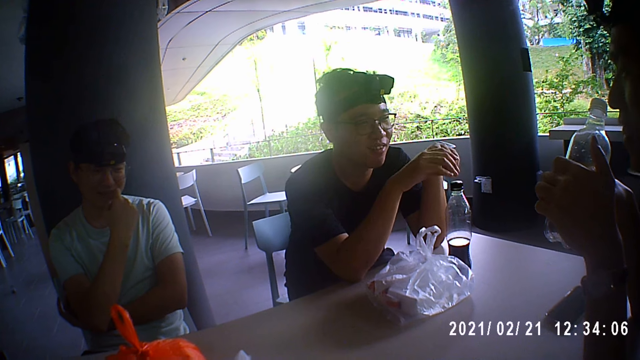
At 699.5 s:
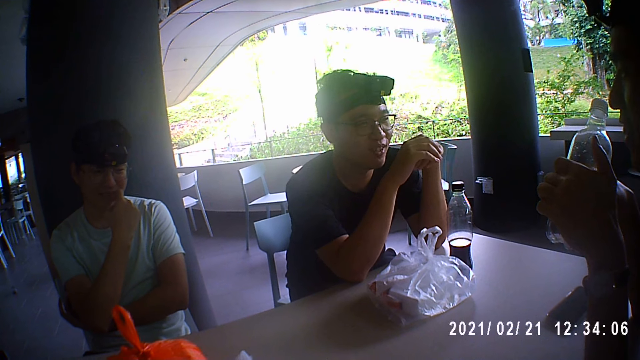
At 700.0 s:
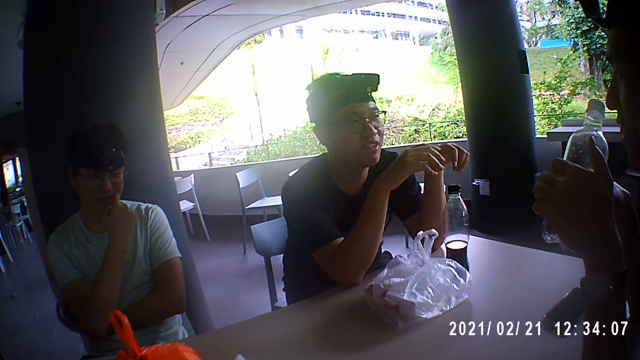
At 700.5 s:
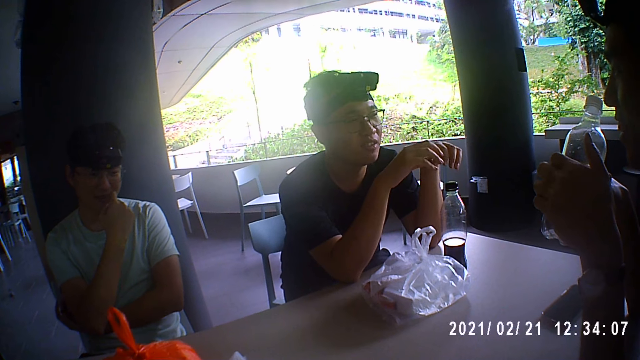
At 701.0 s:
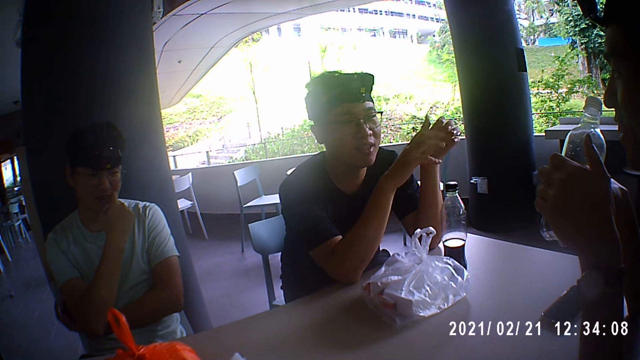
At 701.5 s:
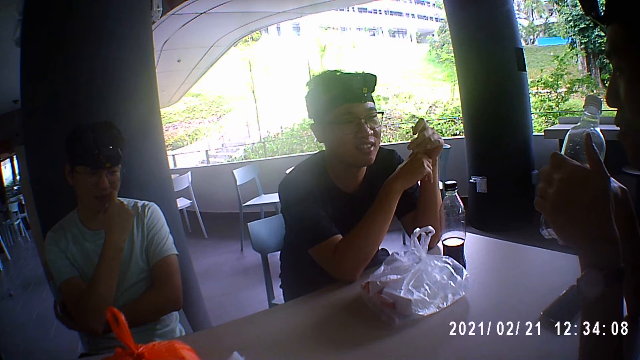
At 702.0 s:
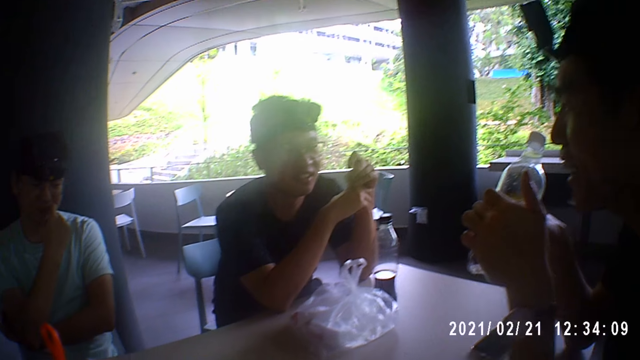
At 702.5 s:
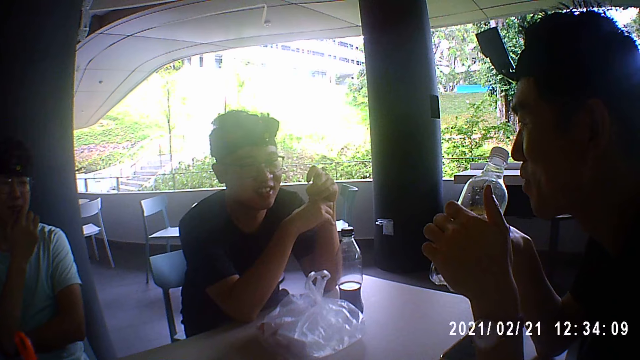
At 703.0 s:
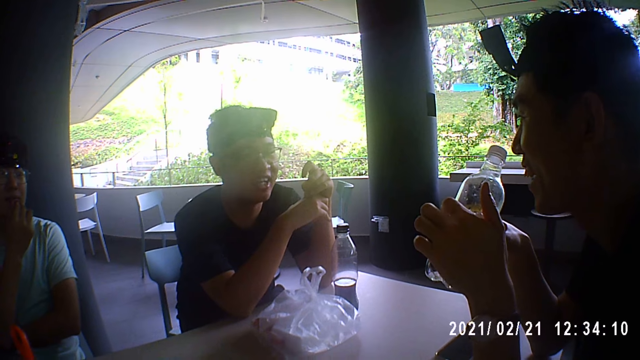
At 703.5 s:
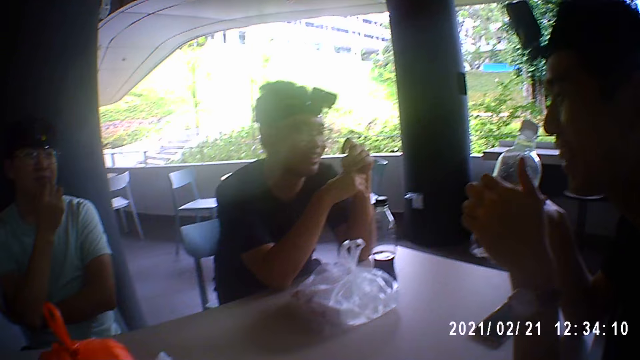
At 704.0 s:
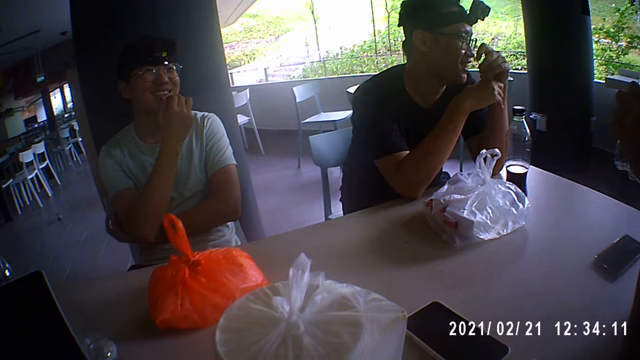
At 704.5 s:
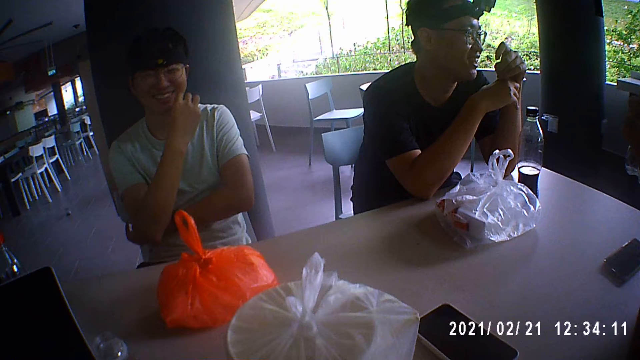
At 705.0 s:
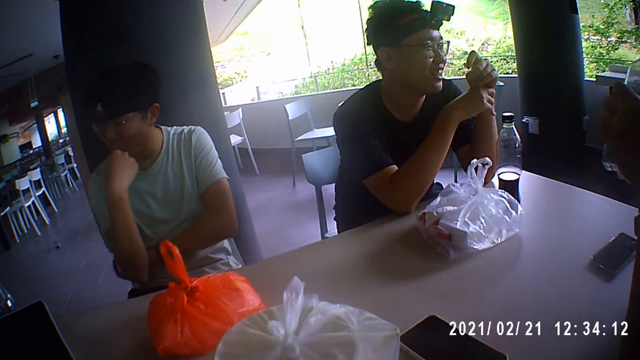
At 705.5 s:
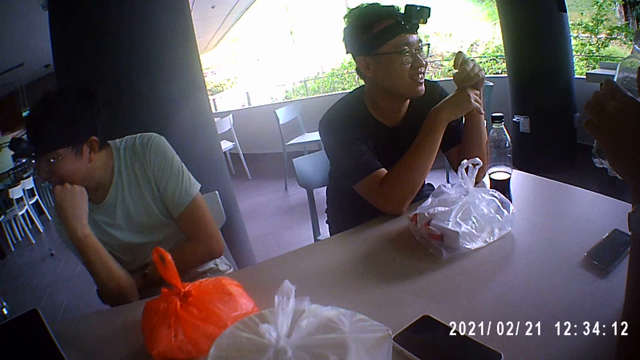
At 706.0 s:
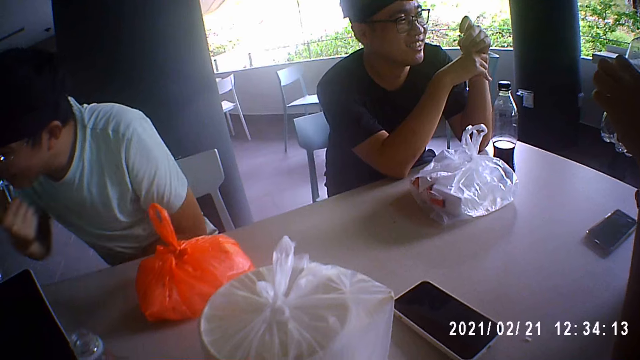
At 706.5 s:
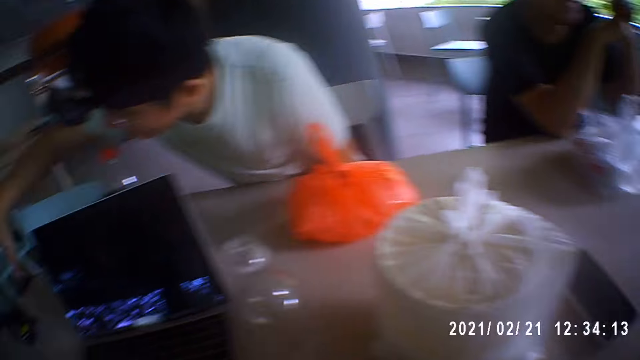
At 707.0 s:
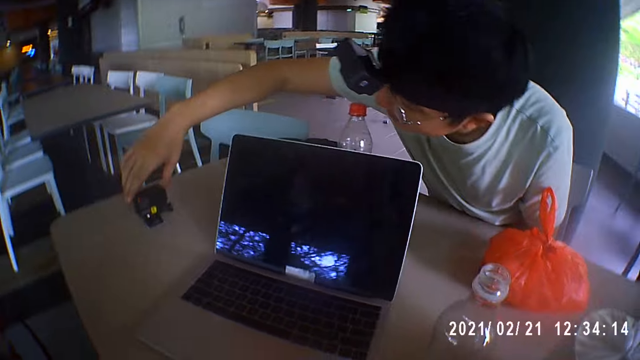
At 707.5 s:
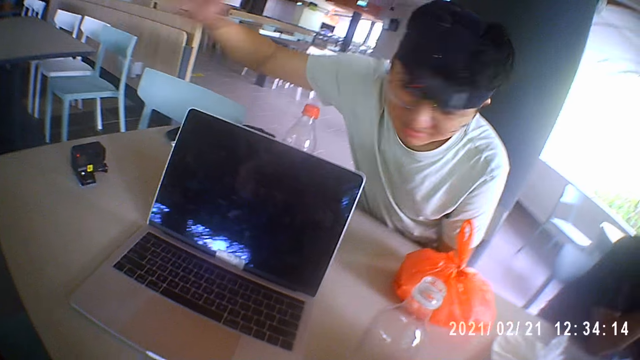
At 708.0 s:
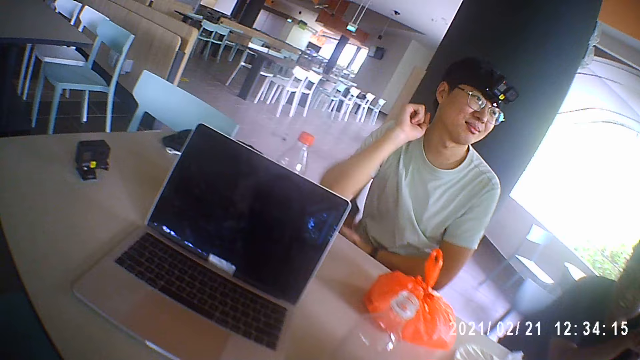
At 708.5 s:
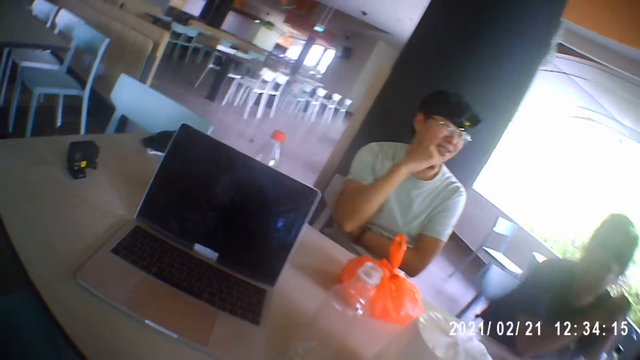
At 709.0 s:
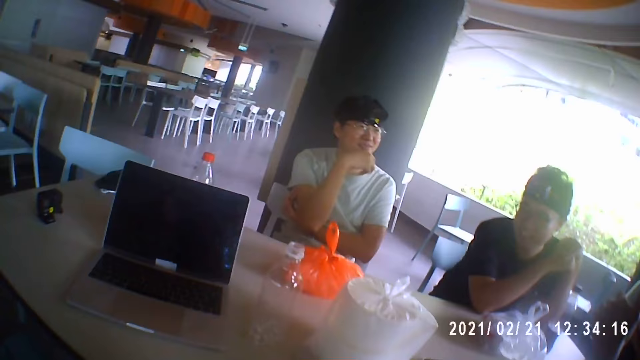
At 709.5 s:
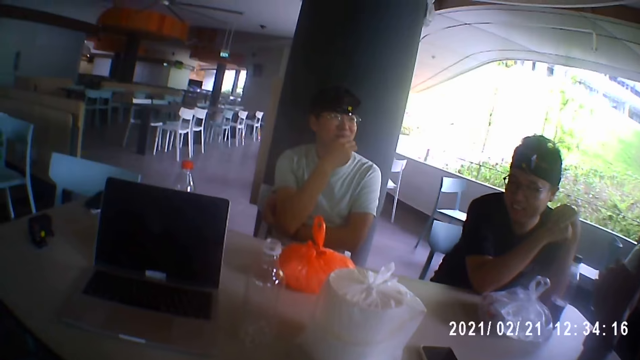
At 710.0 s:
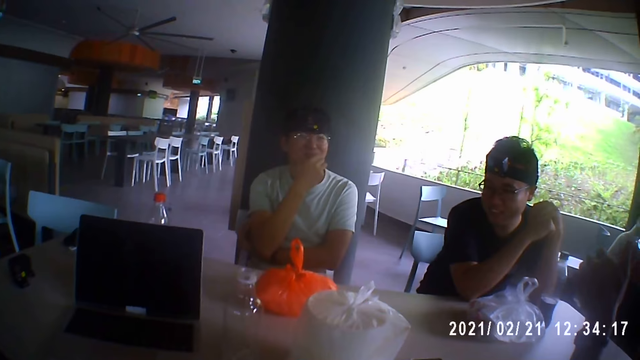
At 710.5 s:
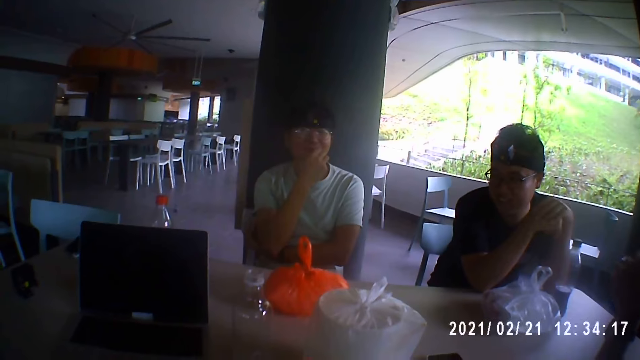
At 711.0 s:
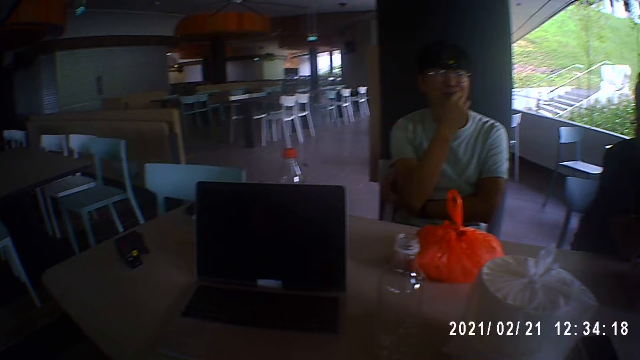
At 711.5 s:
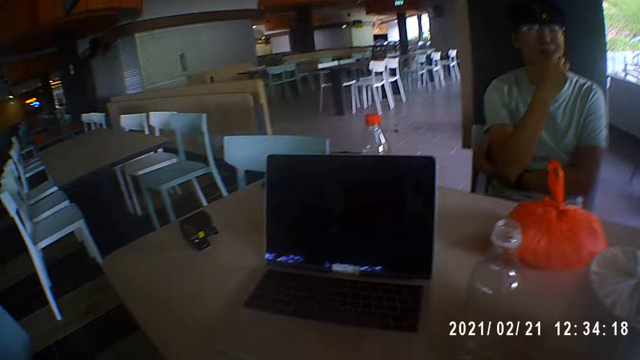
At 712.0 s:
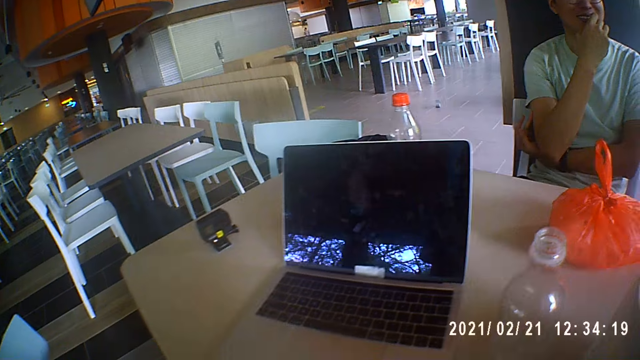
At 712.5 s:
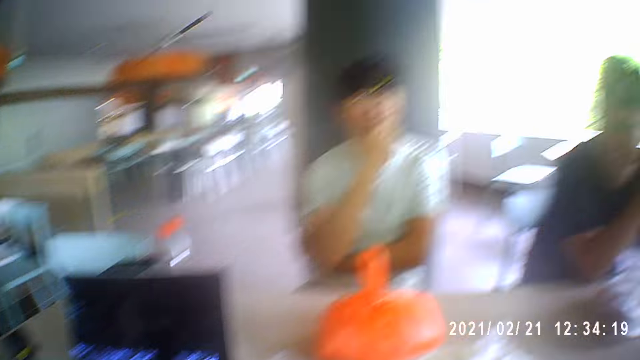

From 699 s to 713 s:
The third man interacts with the first man. The camera wearer looks around. The second man touches a camera on the table with his right hand, interacts with the third man, and places his right hand on his jaw. The camera wearer interacts with the second man.

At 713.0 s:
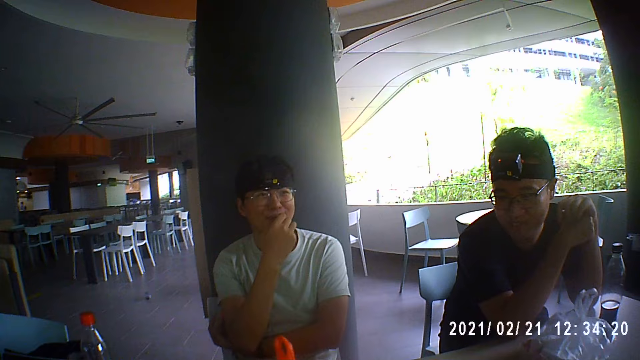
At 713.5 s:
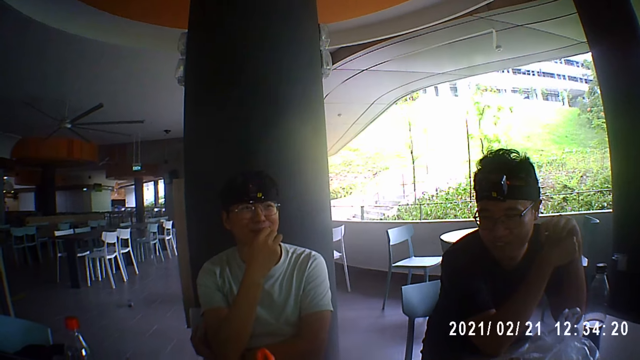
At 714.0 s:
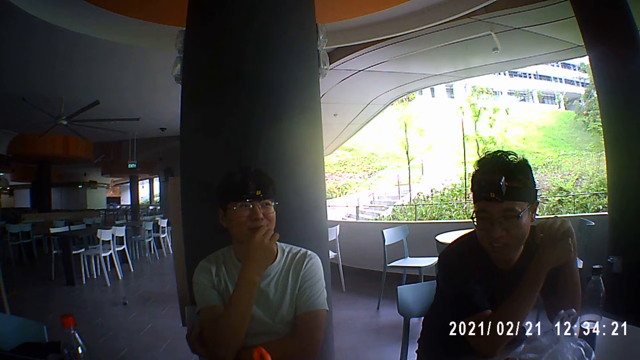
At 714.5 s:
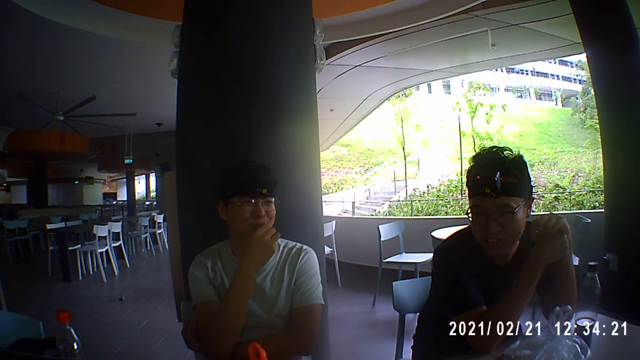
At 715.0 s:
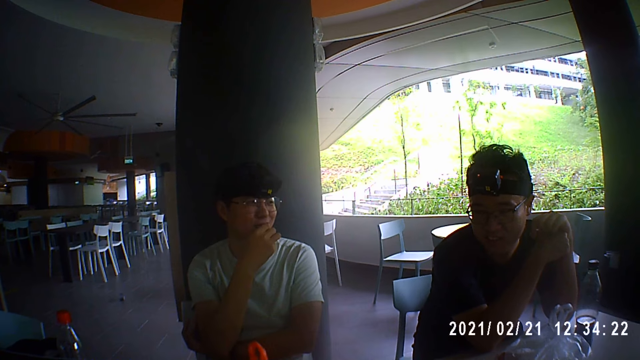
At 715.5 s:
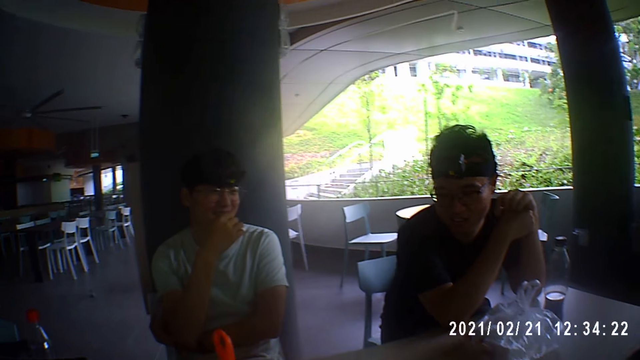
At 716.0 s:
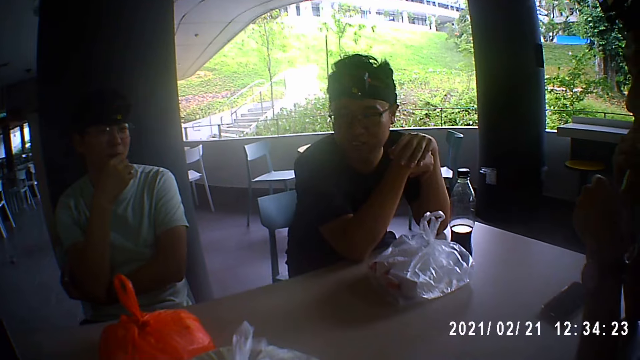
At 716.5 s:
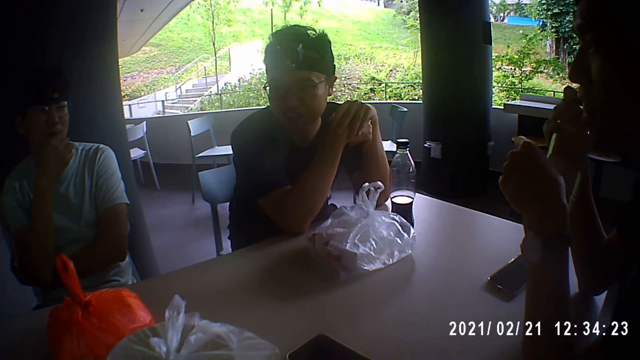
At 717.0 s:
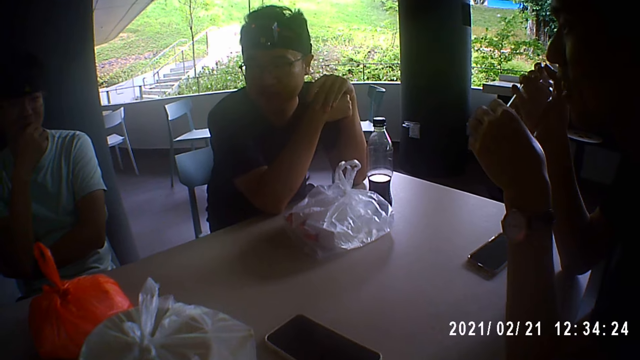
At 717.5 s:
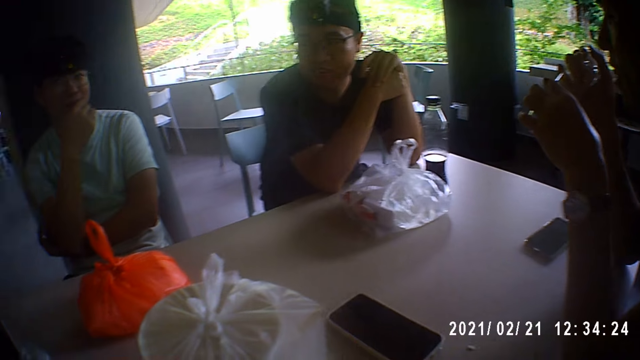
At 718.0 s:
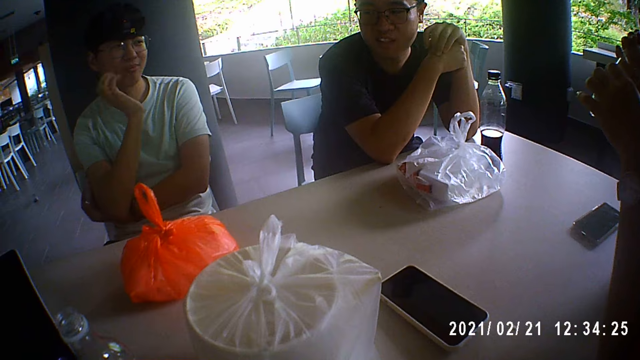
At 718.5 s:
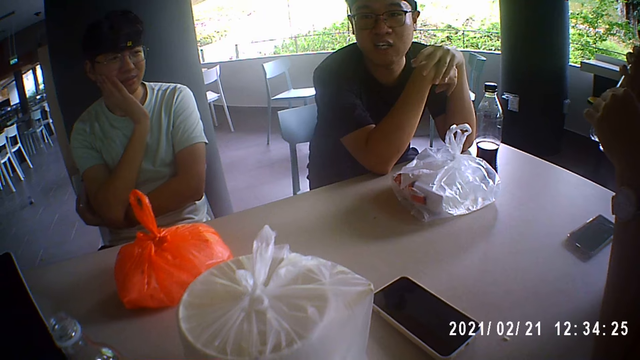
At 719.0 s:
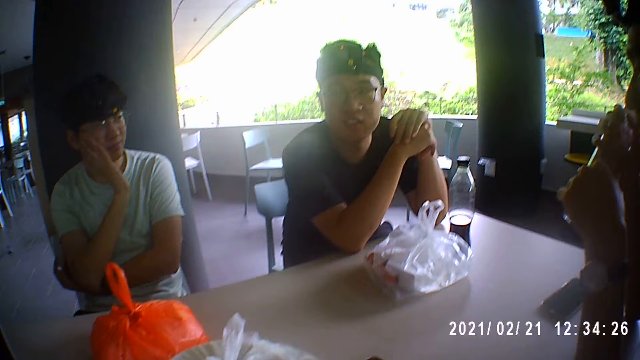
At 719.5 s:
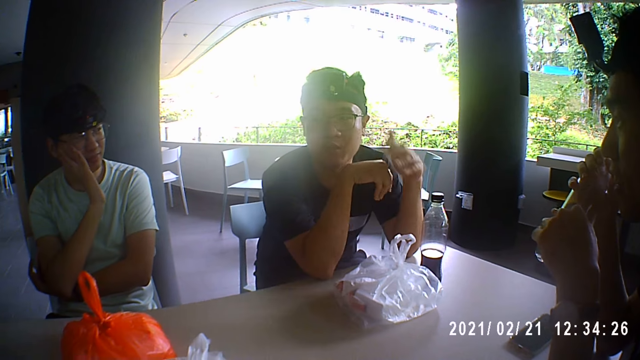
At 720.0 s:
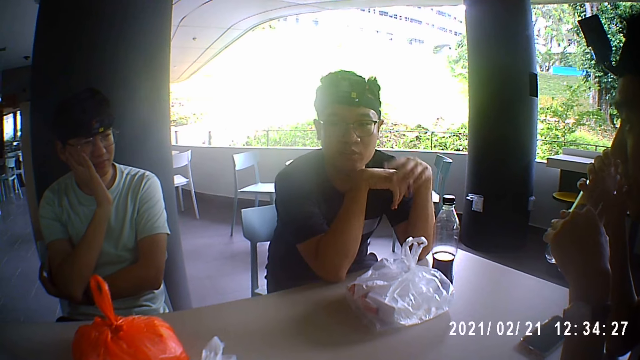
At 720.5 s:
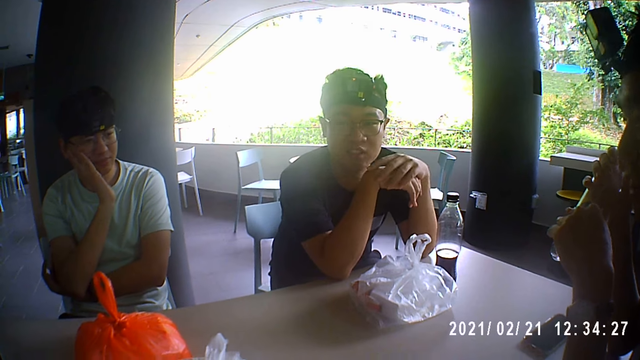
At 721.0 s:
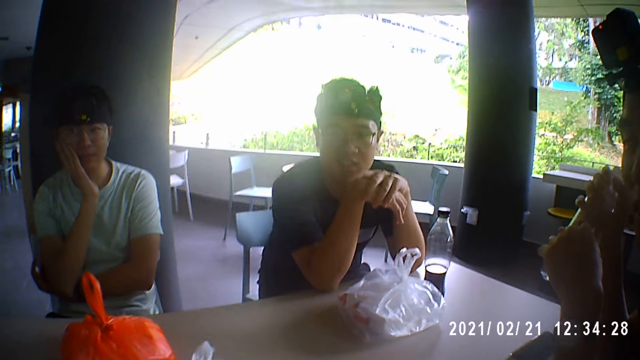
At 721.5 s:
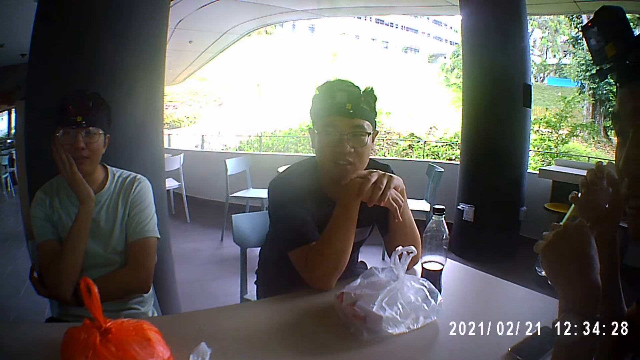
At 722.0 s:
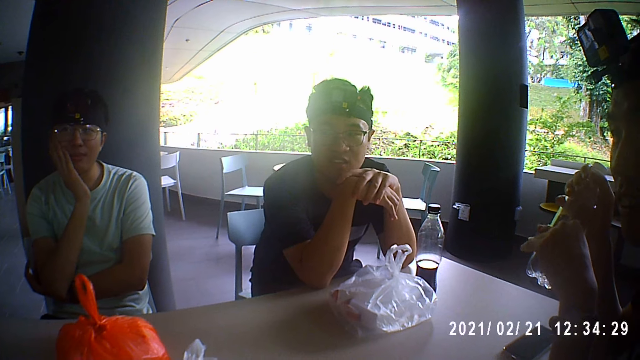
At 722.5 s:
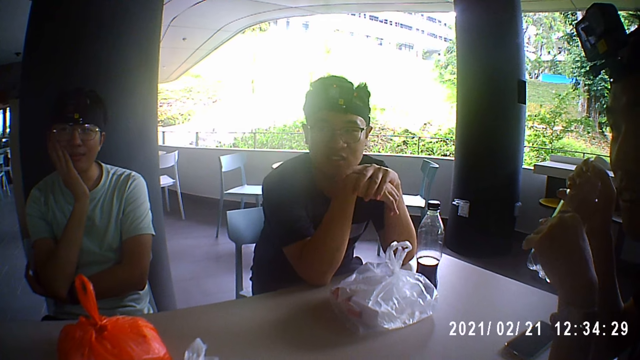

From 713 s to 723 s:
The third man touches the bottle in his right hand with his left hand. The first man interacts with the camera wearer. The camera wearer dialogues to the first man. The first man puts both hands together.
